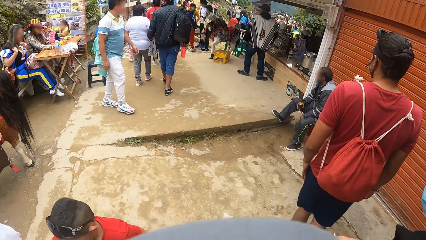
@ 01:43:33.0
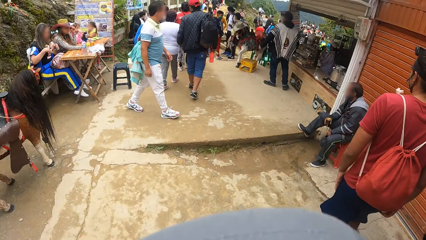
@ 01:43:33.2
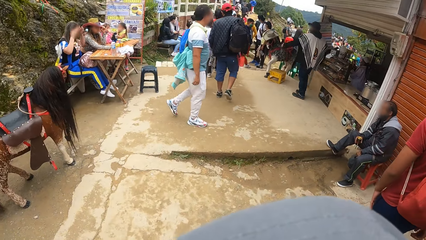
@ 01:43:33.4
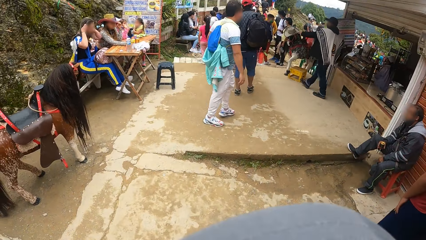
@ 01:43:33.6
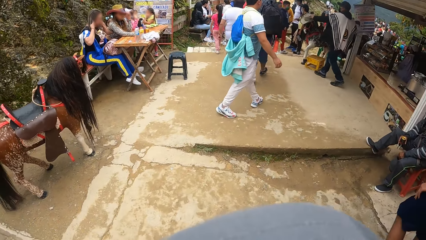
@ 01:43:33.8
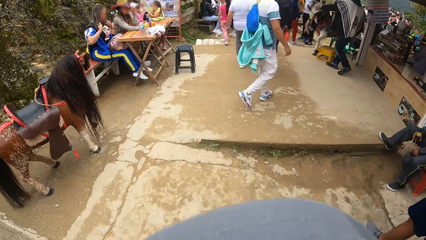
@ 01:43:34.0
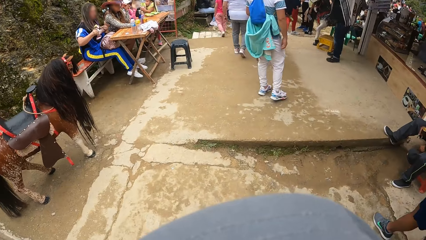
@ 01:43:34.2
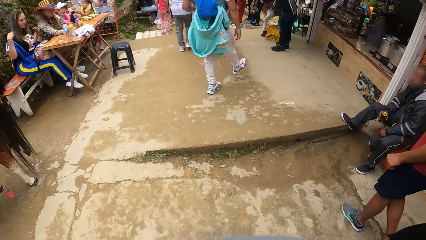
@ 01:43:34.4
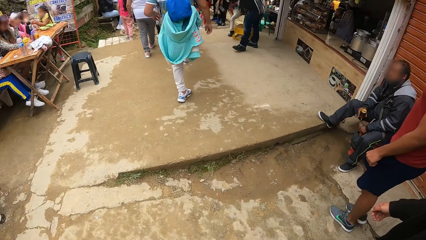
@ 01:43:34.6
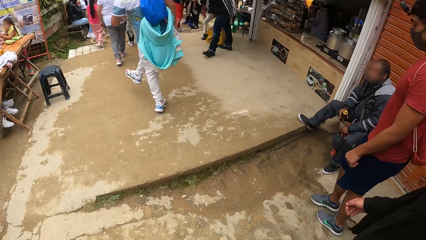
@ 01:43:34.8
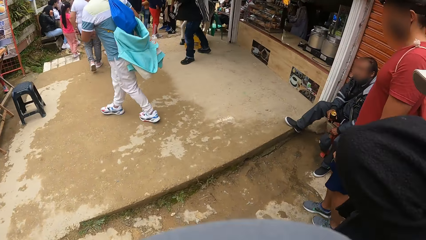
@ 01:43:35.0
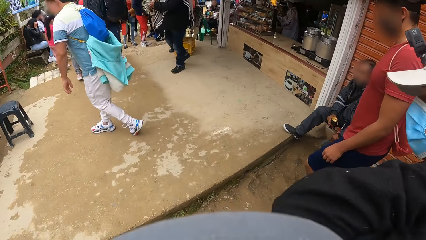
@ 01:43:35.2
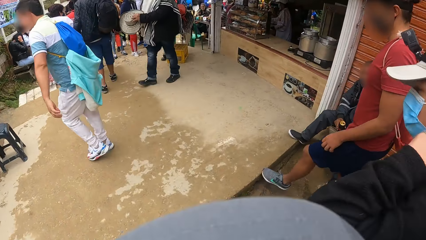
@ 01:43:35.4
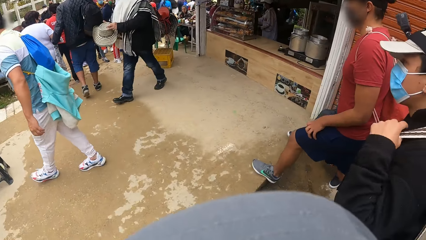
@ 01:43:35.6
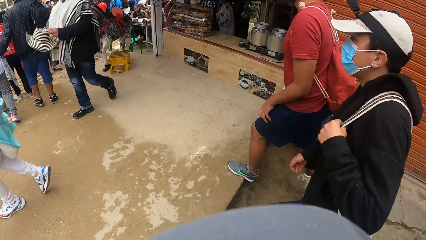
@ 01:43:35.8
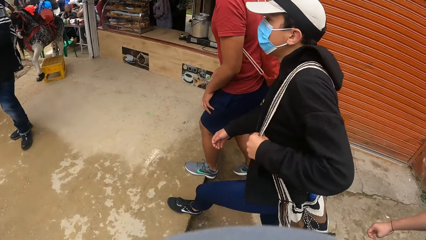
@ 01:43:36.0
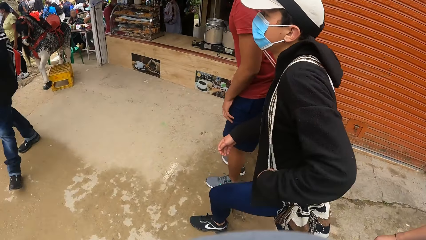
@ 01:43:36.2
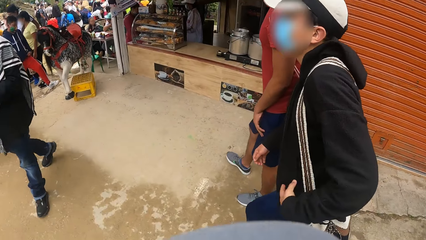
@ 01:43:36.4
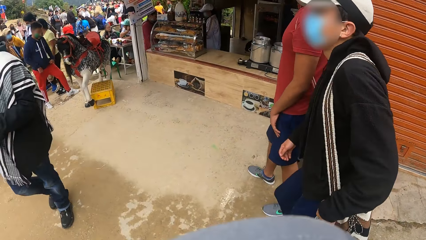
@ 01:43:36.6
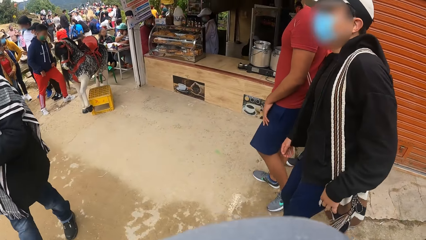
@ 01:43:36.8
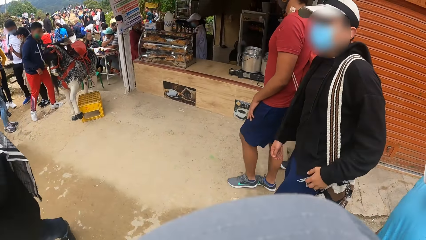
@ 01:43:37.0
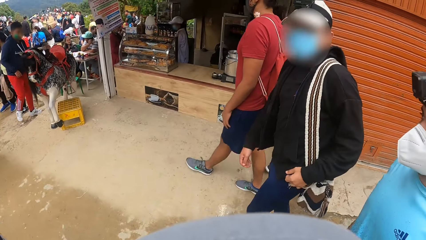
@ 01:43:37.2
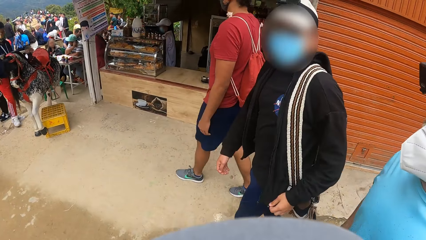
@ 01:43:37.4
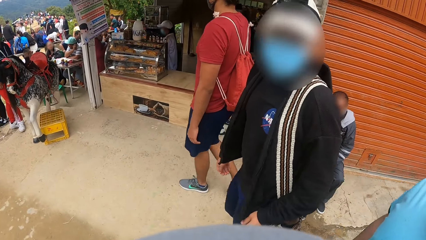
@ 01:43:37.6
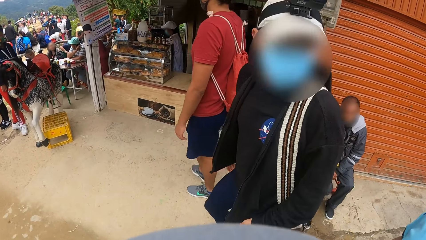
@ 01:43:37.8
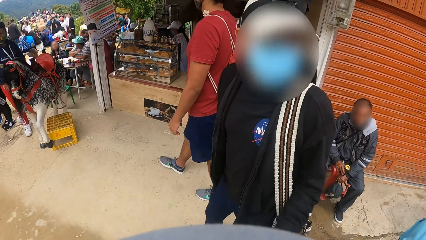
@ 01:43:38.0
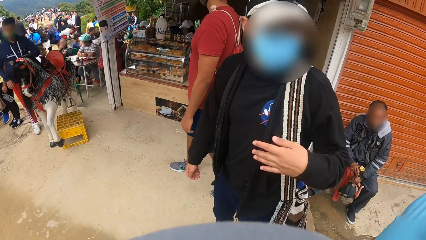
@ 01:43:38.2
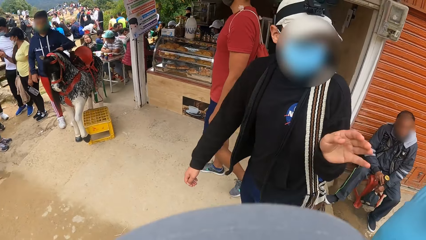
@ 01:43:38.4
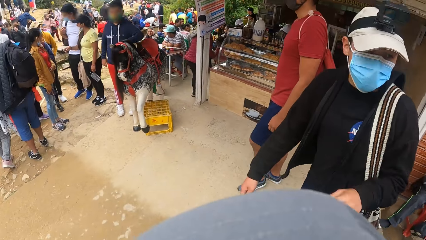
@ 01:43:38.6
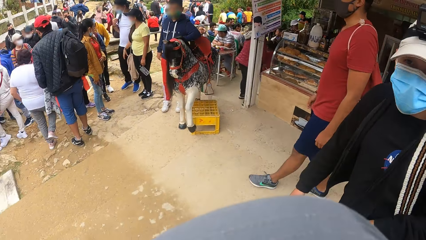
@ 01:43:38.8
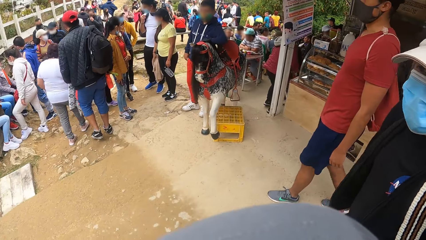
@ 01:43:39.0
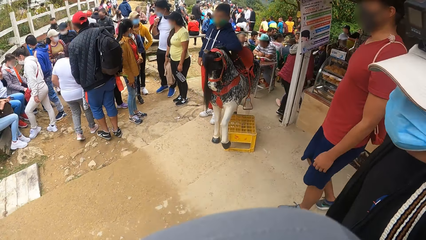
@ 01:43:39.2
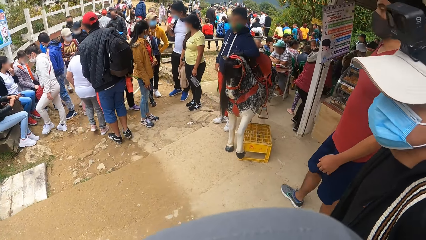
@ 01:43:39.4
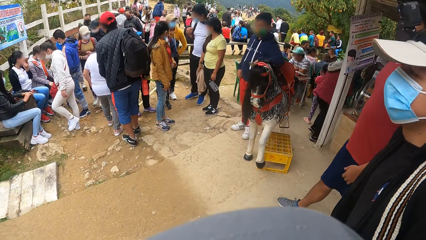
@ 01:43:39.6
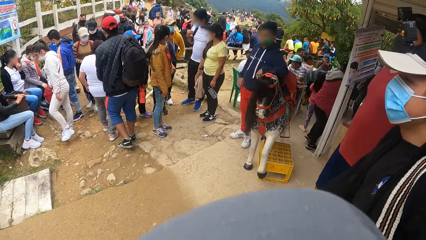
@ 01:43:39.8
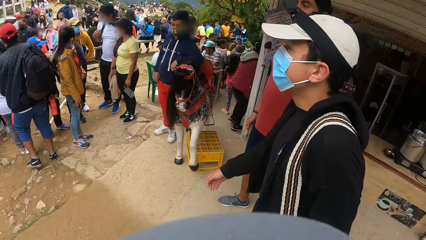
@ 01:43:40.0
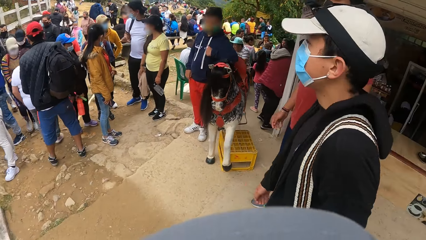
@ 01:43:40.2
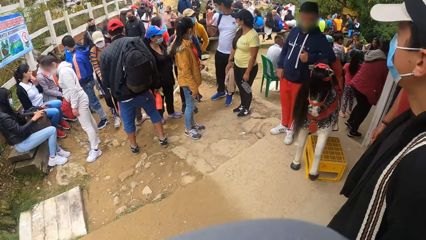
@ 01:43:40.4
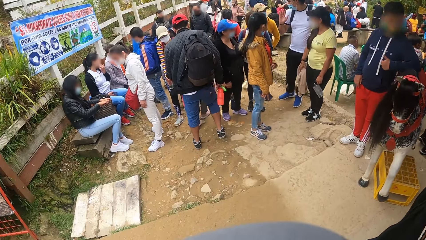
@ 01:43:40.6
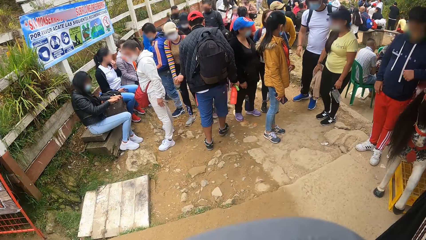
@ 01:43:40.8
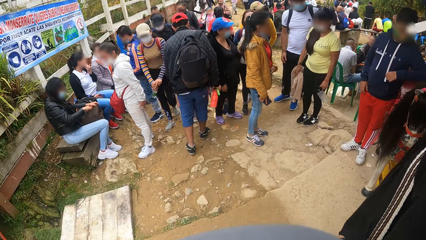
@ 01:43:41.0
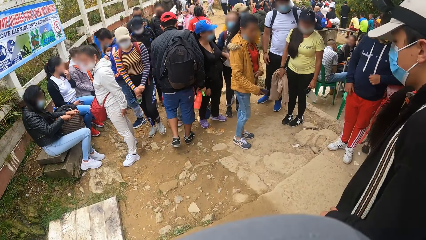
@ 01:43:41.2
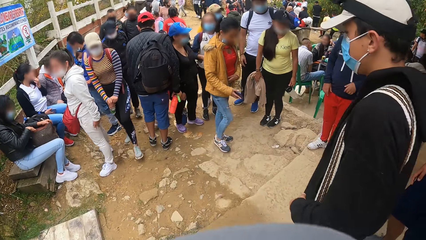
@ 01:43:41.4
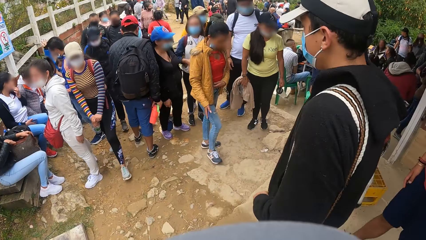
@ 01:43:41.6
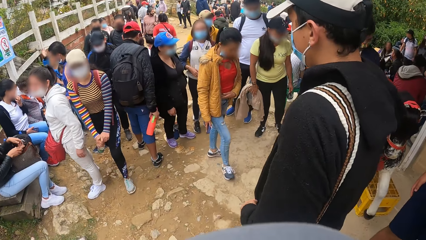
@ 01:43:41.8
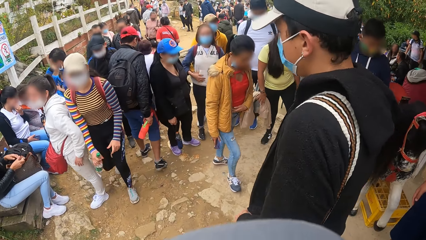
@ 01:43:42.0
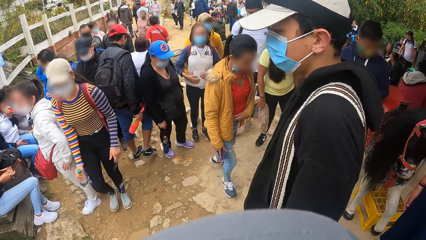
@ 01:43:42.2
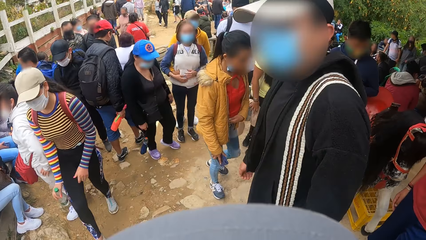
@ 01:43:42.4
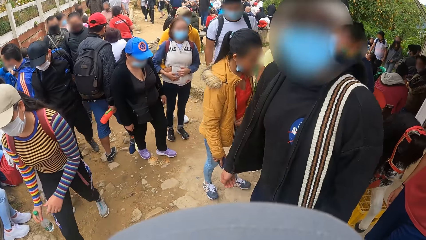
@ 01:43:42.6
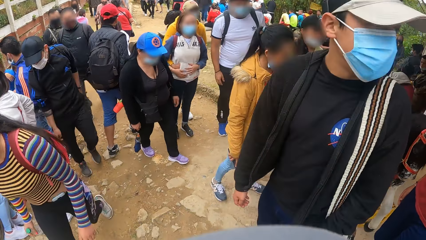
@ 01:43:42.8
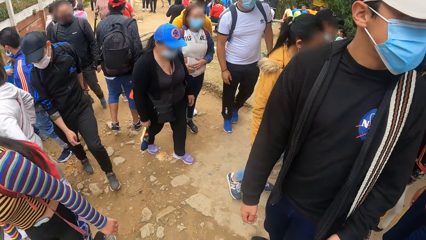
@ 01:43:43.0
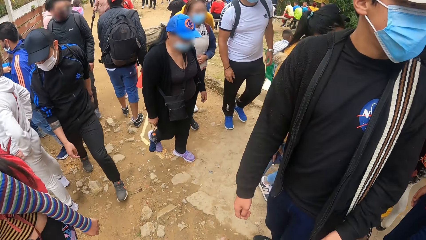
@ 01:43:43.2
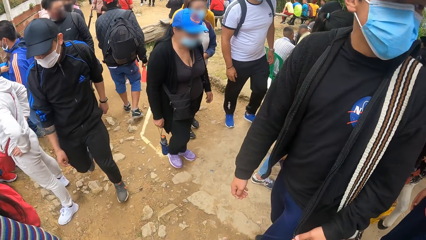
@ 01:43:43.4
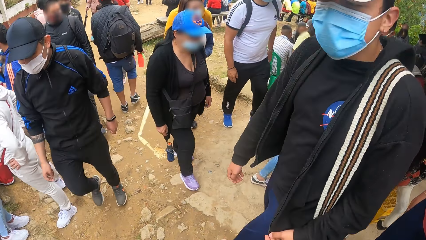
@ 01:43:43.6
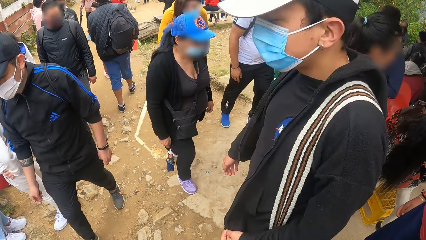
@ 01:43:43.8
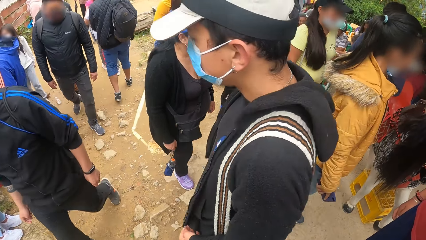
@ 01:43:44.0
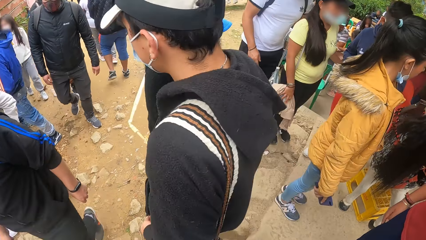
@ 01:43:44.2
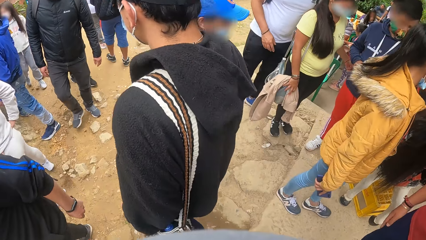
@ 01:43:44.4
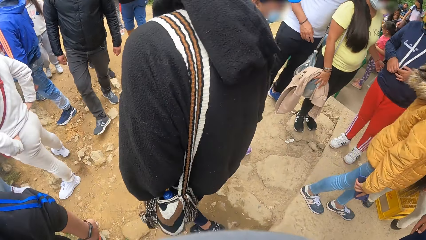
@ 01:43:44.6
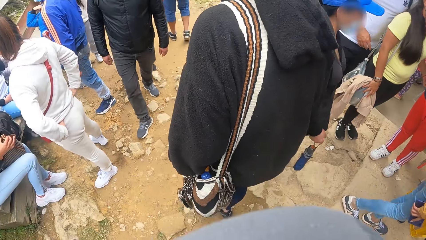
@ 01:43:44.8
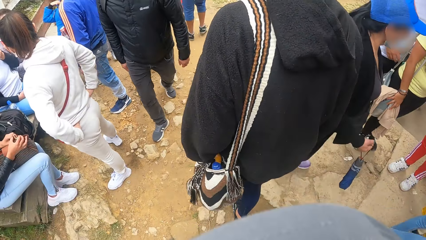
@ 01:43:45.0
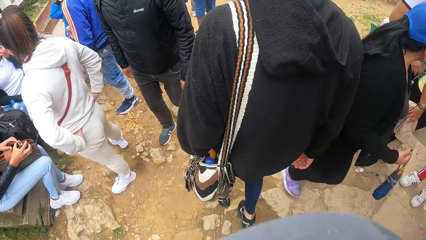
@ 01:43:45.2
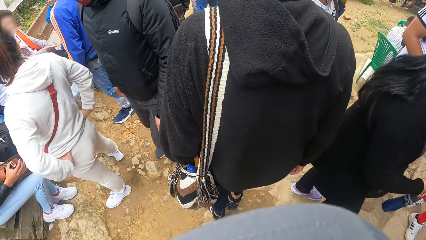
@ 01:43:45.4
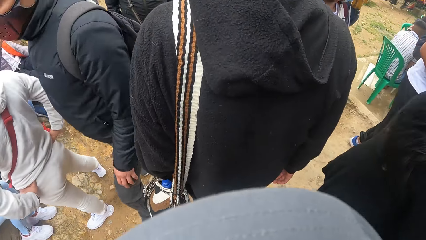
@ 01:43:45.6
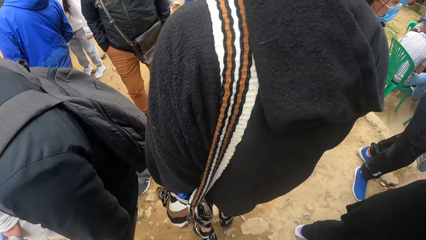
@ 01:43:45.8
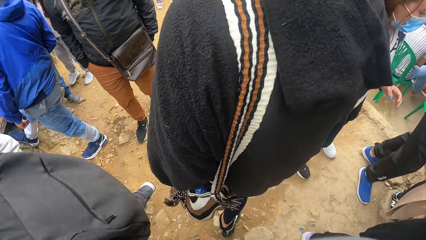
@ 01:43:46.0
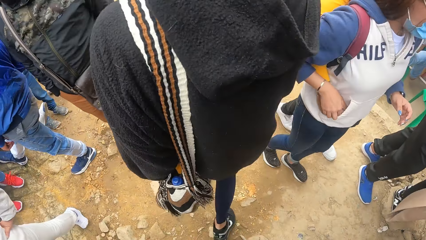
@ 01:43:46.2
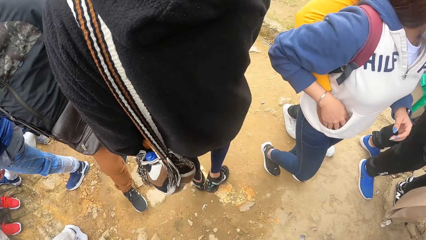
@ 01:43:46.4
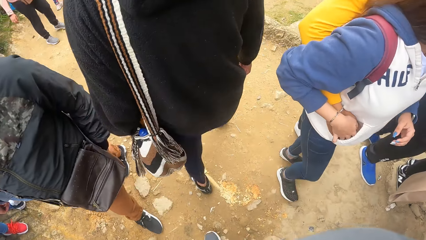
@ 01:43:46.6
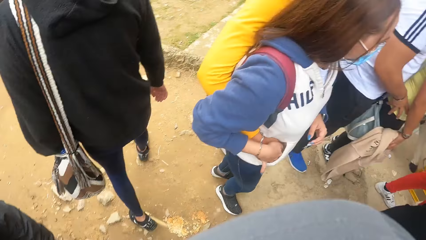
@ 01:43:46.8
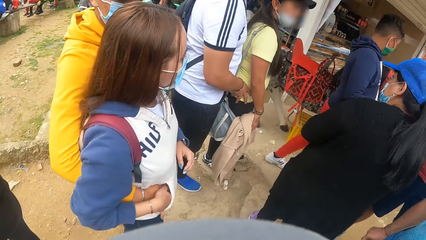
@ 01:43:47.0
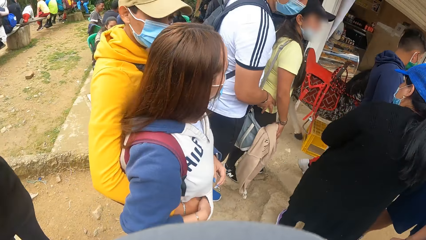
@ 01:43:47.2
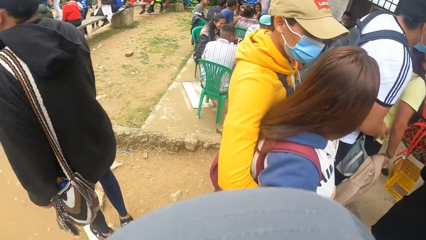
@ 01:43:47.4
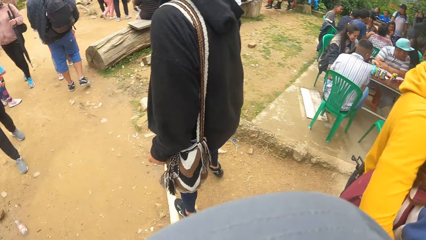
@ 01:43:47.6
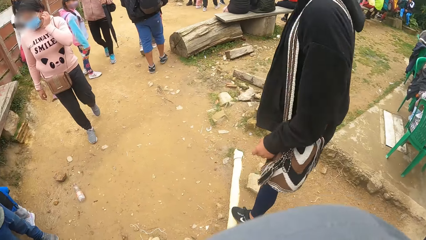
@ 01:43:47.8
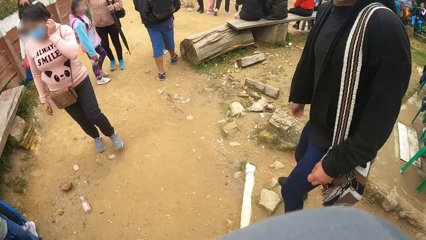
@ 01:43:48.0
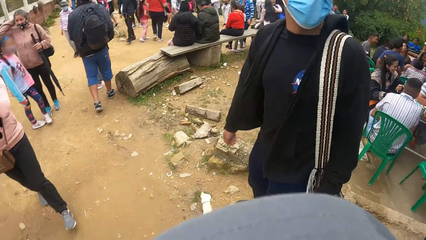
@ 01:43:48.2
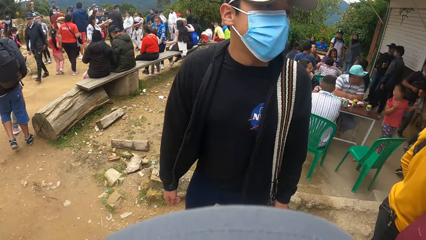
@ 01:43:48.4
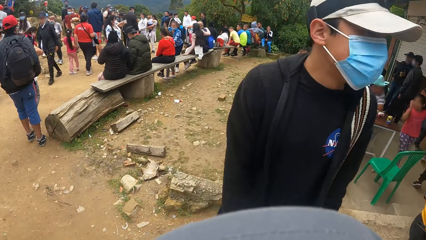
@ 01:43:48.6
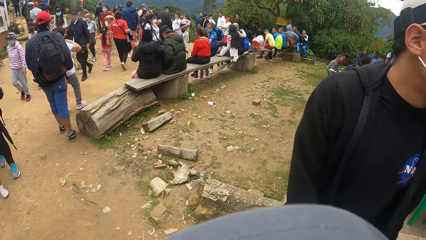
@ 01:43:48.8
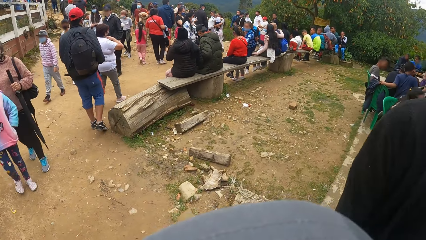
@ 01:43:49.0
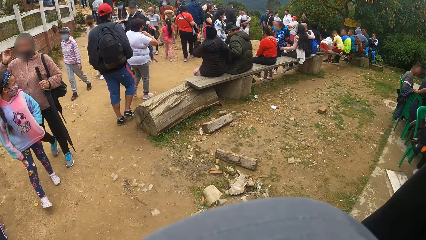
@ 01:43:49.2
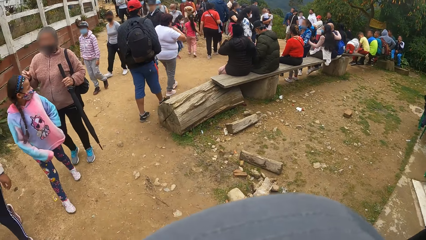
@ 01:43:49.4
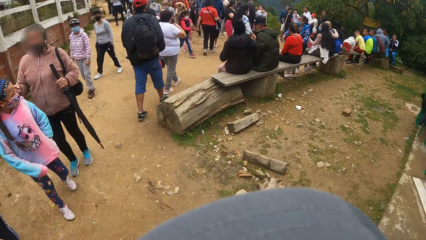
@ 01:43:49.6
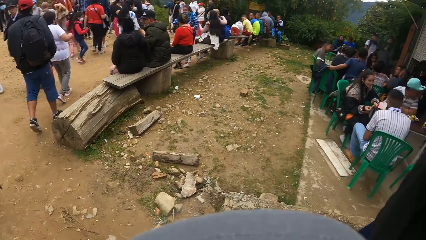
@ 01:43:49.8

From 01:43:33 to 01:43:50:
The man moves his left hand on the strap of the bag. The camera wearer walks.
